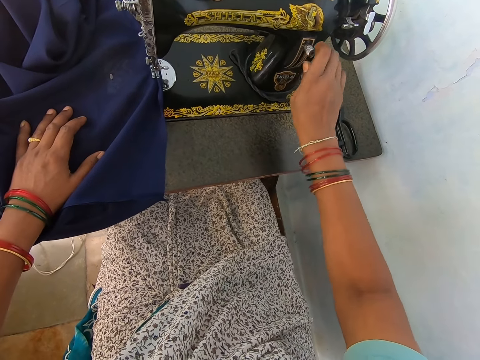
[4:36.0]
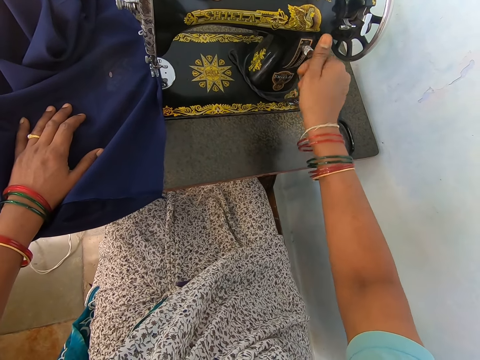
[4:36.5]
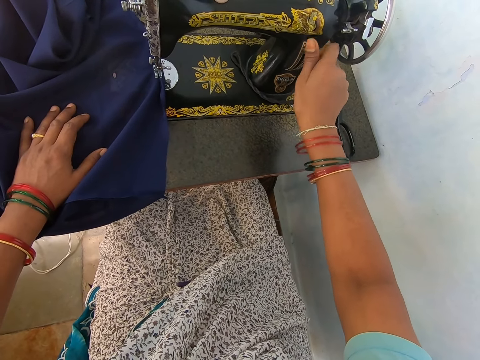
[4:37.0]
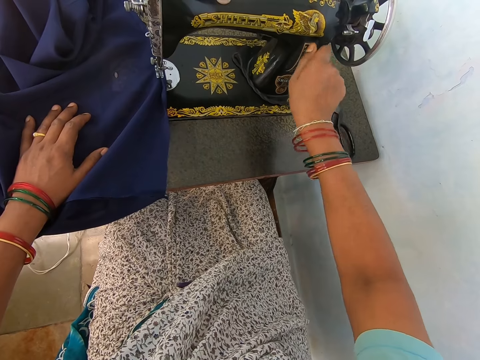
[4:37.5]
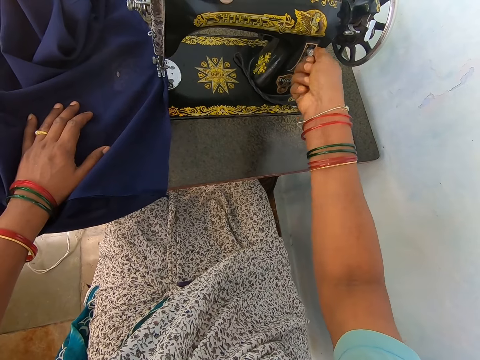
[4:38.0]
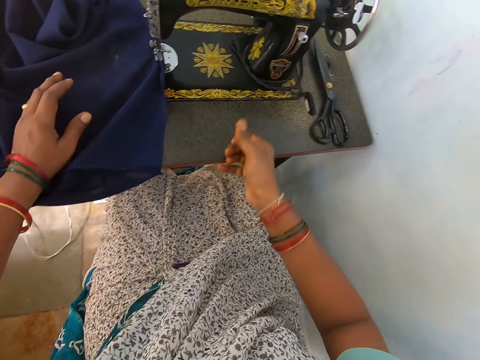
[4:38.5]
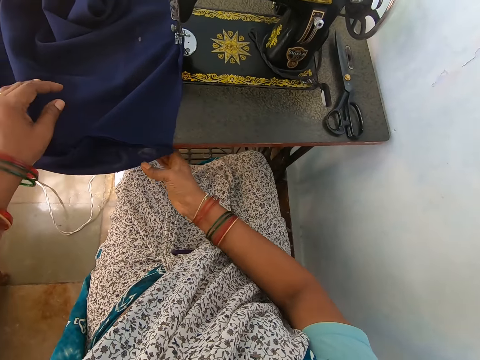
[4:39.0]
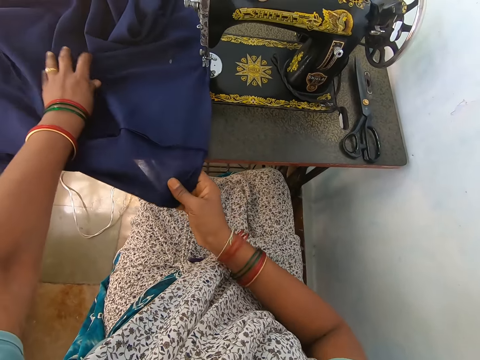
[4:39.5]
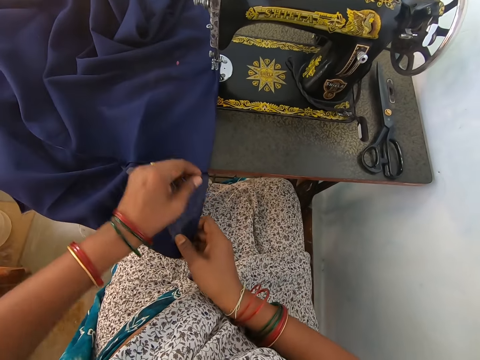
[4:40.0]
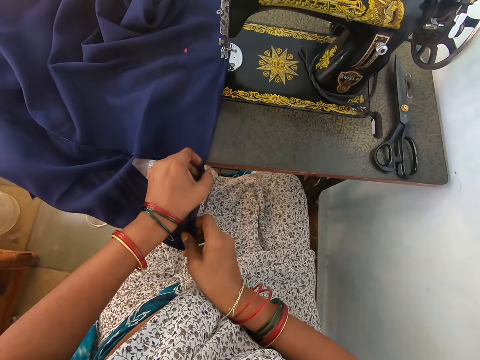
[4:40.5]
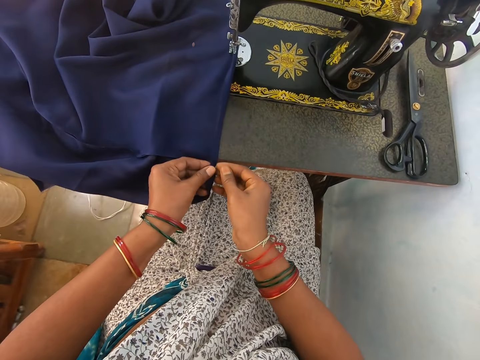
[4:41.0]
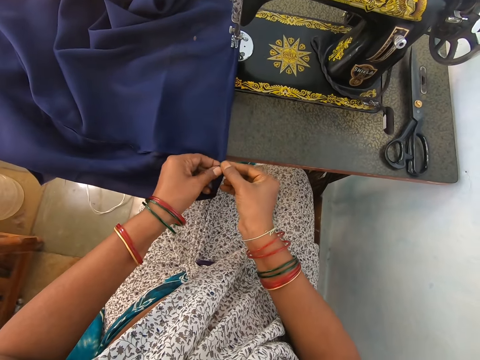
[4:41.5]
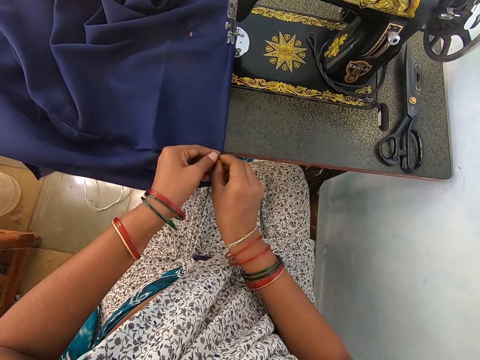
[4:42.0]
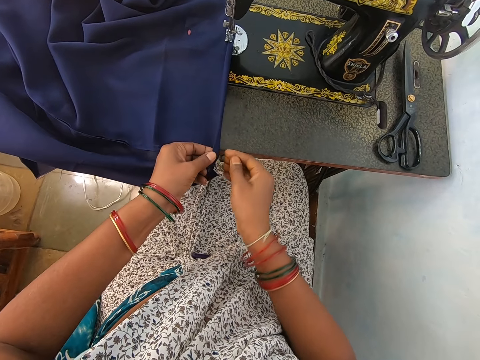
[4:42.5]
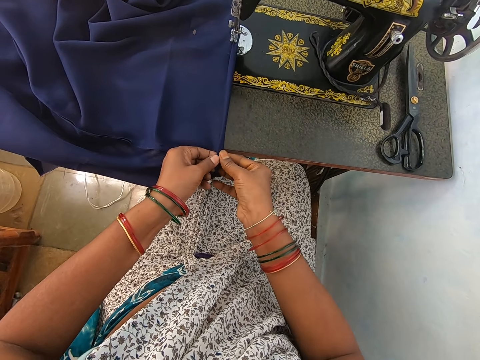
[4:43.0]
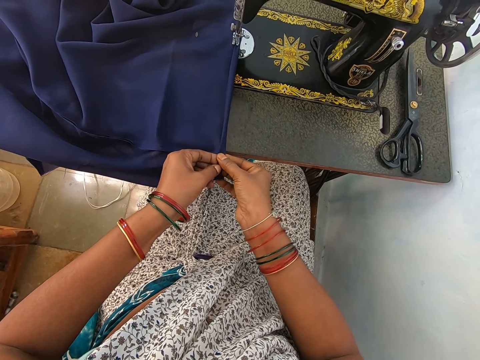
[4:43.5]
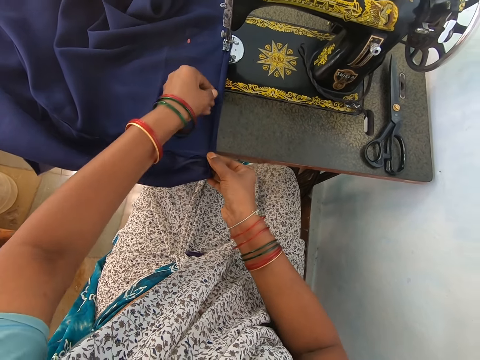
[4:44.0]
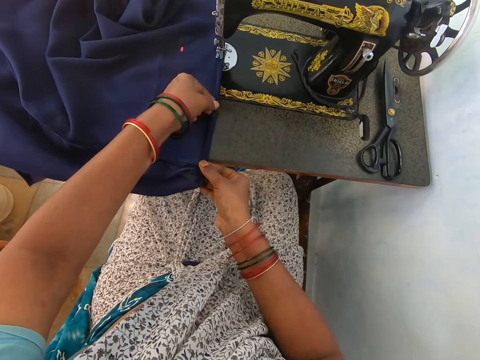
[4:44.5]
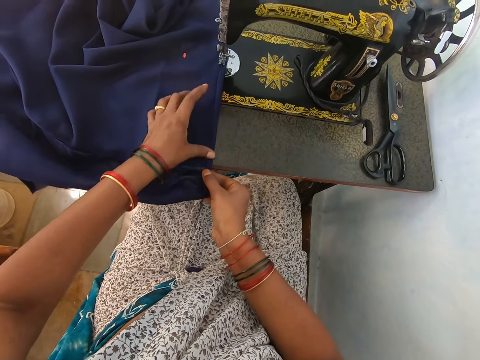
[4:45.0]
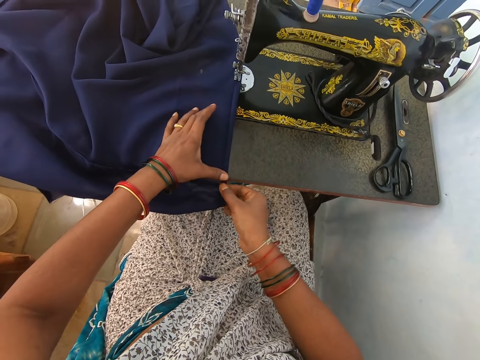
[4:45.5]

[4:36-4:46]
The camera wearer aligns the edges on the cloth. They touch the fabric.

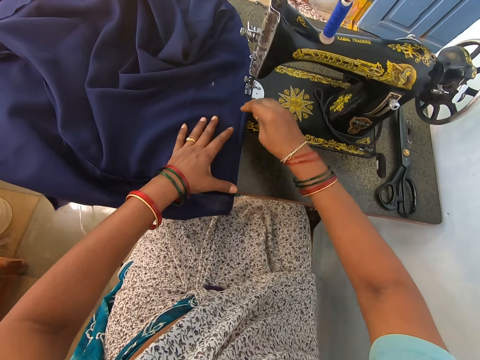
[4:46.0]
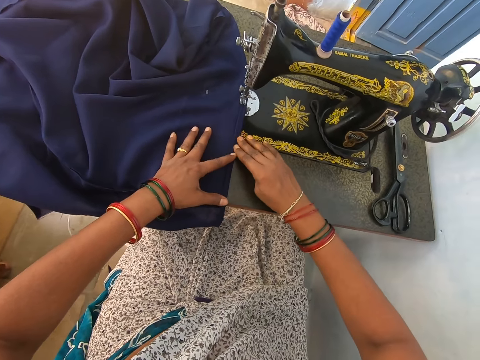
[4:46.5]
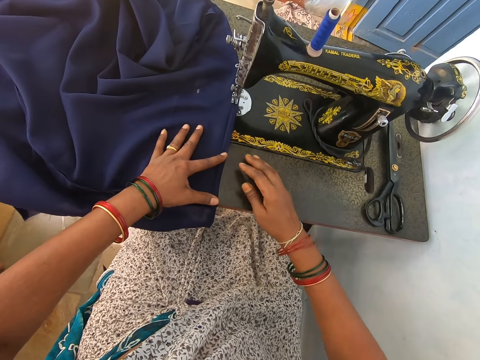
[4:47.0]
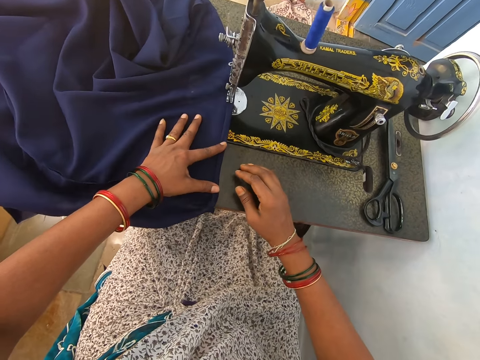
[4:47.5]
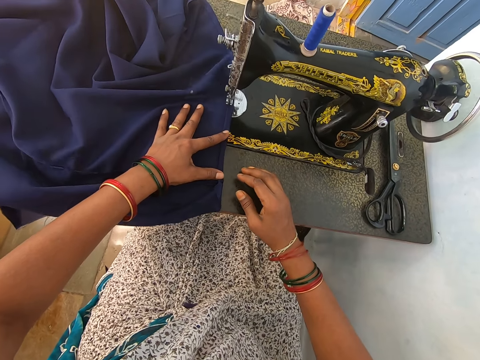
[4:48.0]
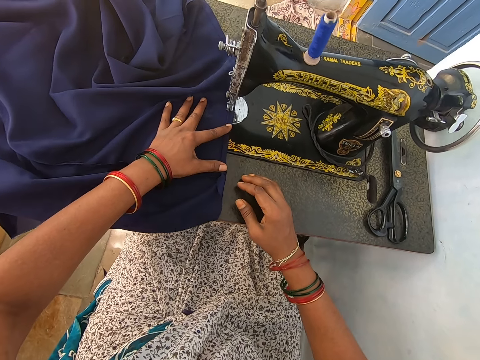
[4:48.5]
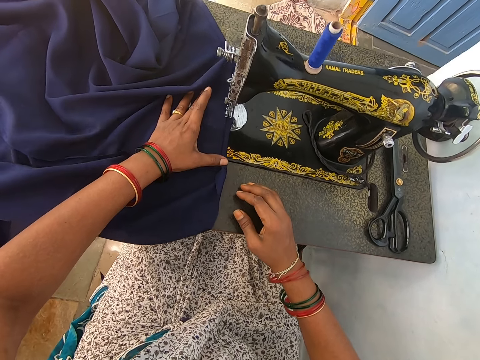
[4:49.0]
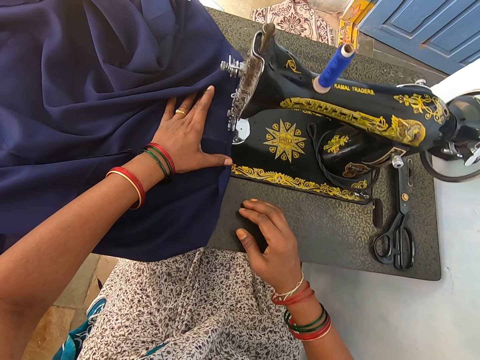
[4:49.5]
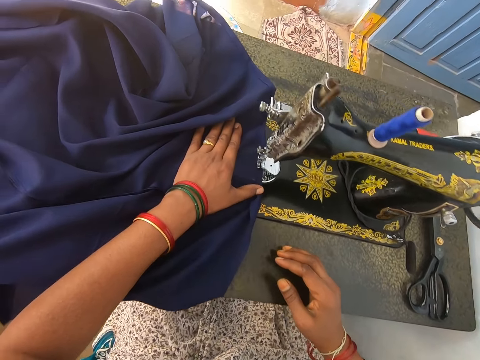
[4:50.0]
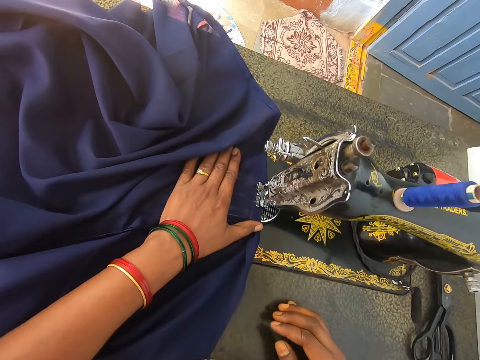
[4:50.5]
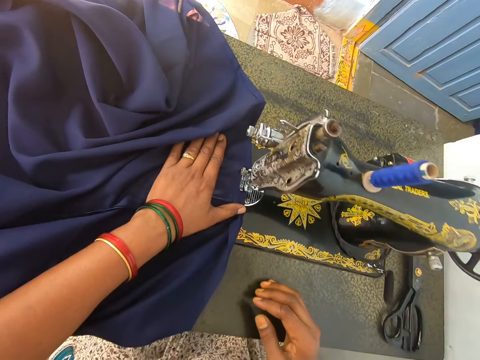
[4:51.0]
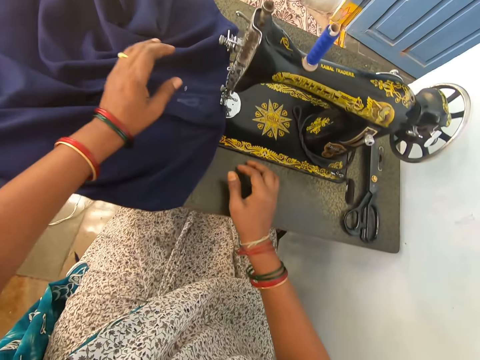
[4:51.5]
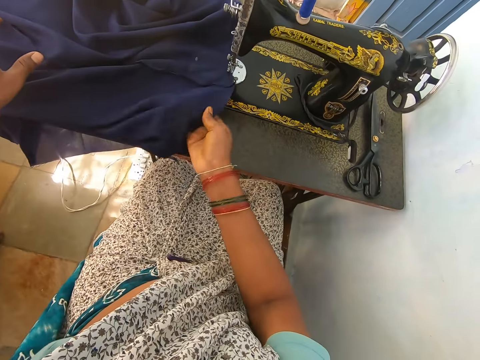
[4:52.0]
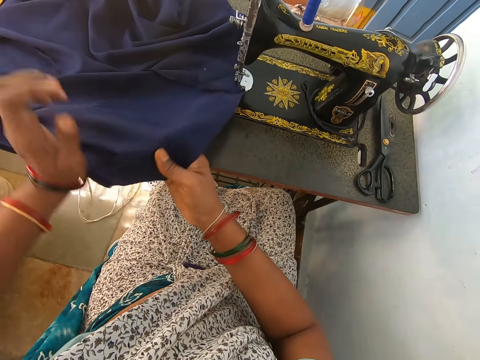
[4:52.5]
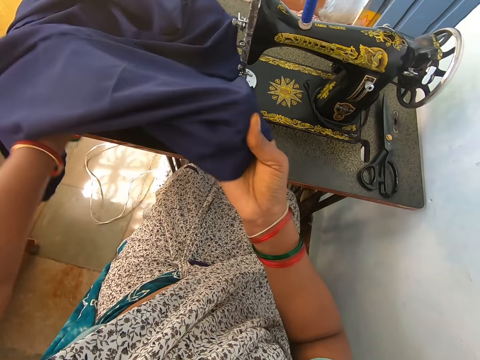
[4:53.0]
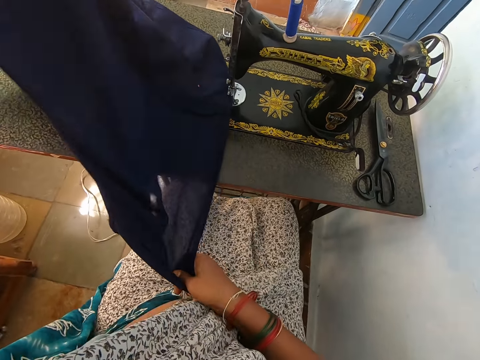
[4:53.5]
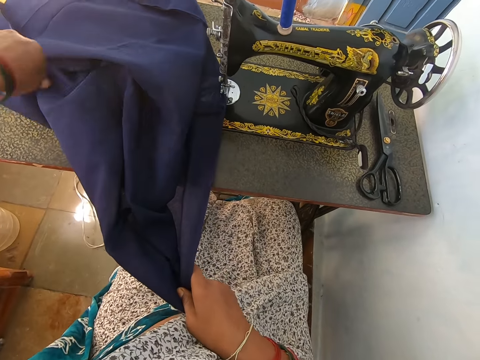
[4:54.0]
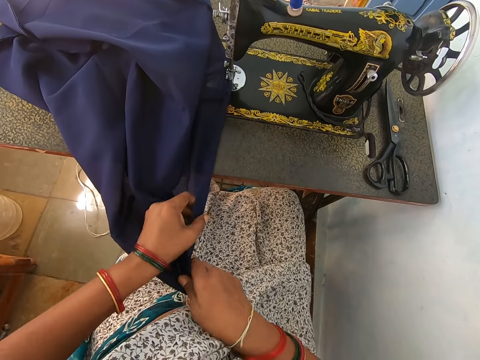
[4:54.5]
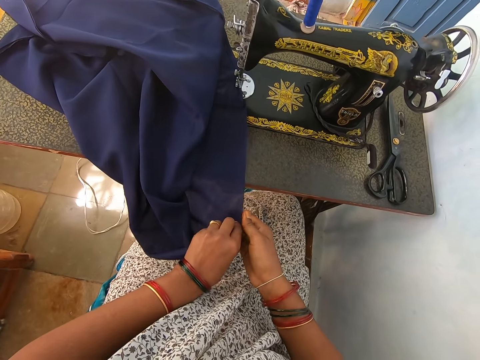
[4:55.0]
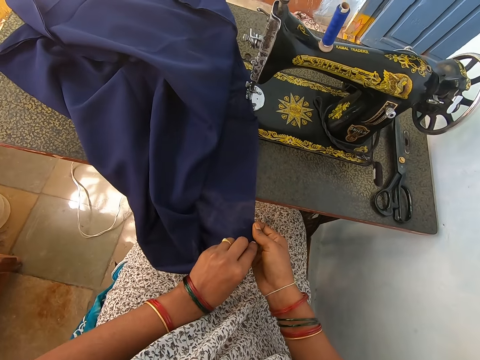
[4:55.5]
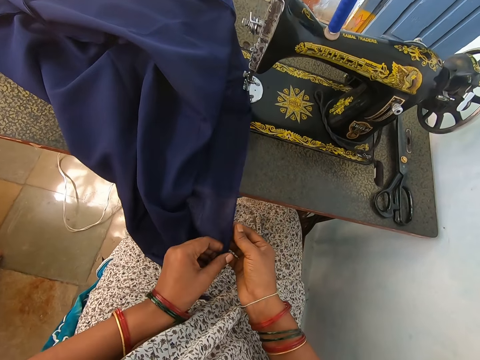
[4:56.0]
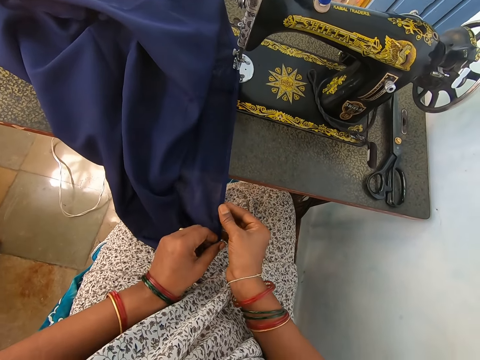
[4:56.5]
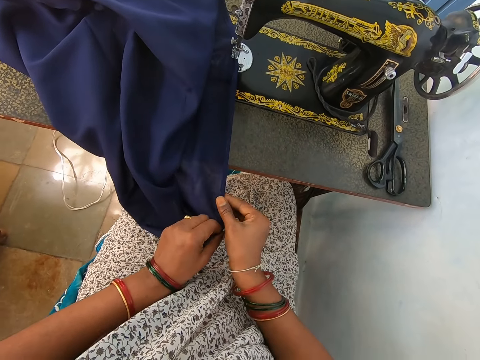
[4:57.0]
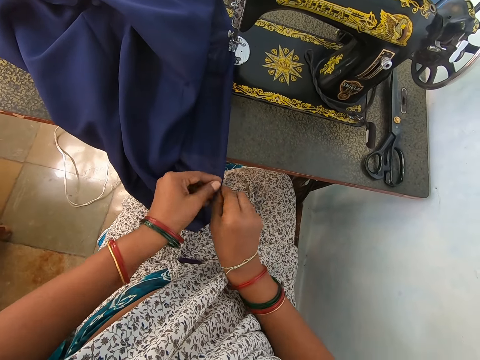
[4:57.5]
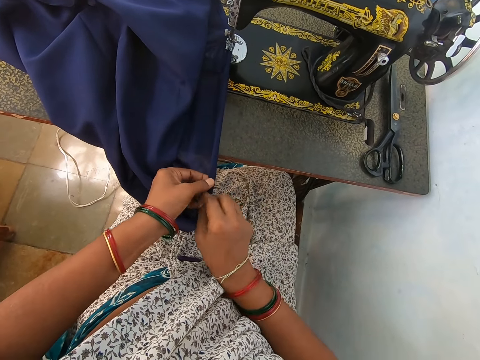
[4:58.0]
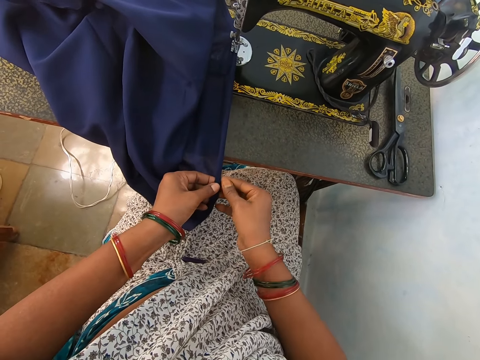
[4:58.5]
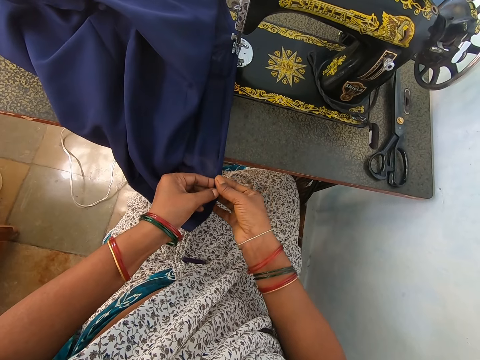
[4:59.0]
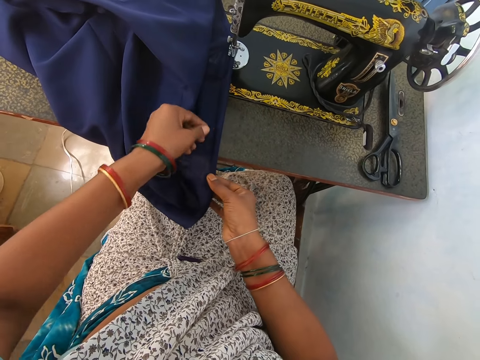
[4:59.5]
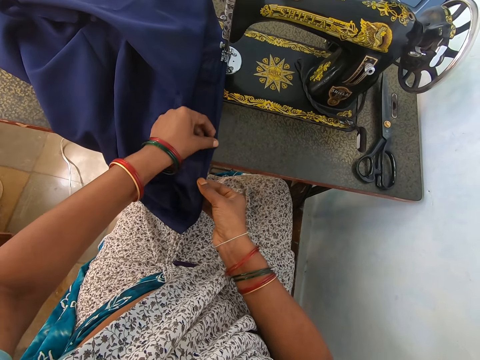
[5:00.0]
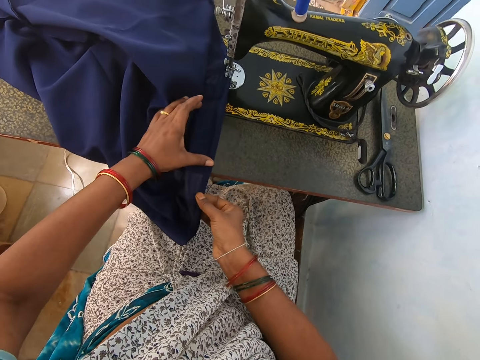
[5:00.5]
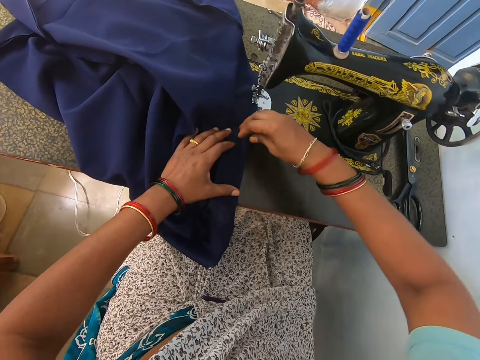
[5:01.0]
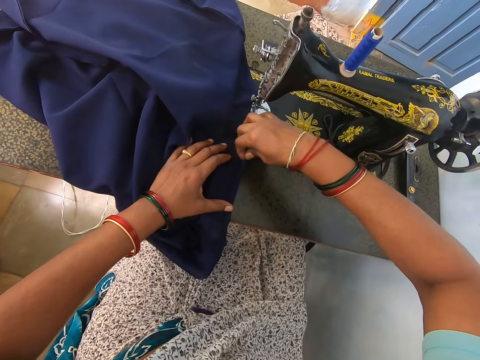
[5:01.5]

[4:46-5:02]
The camera wearer sews a piece of cloth with a sewing machine. They adjust the piece of cloth on the sewing machine table. They flip the piece of cloth on the sewing machine. They align the cloth edge. They adjust the piece of cloth on the sewing machine. They fold the piece of cloth.
